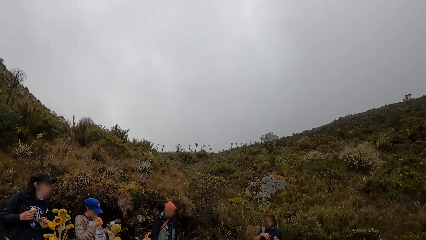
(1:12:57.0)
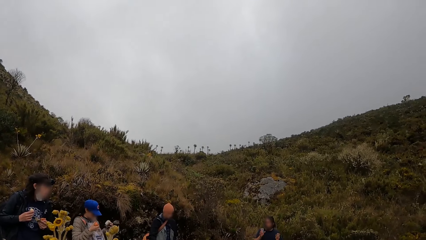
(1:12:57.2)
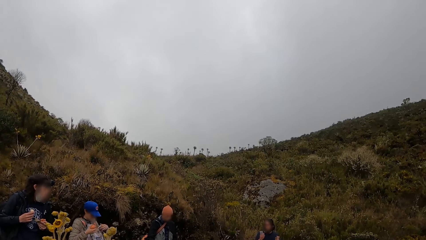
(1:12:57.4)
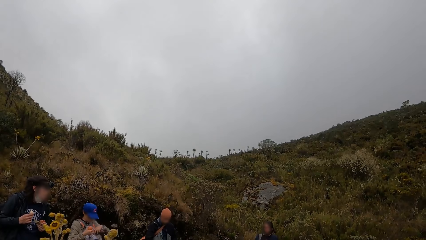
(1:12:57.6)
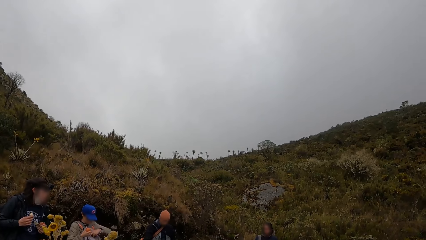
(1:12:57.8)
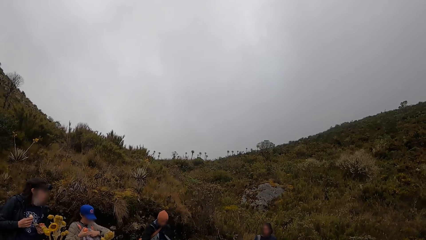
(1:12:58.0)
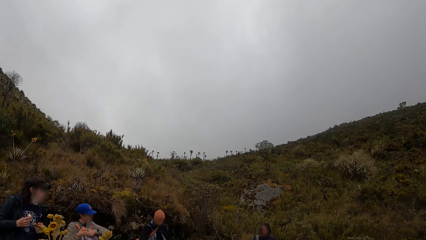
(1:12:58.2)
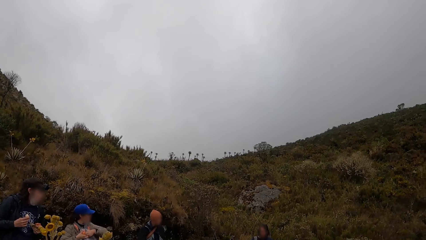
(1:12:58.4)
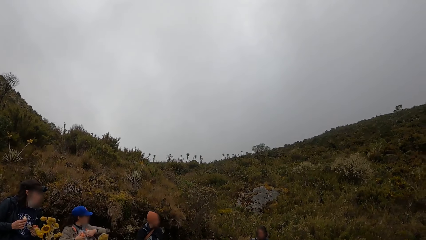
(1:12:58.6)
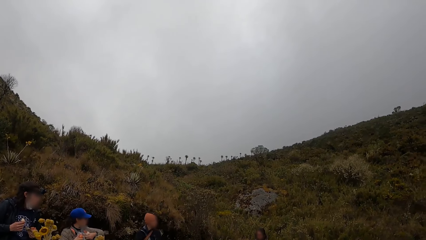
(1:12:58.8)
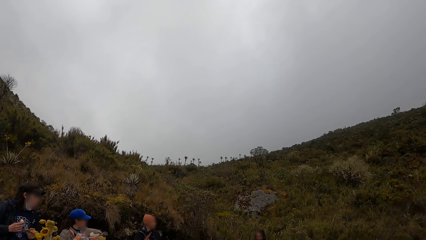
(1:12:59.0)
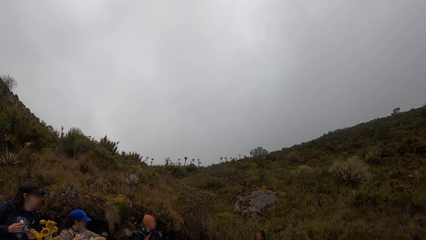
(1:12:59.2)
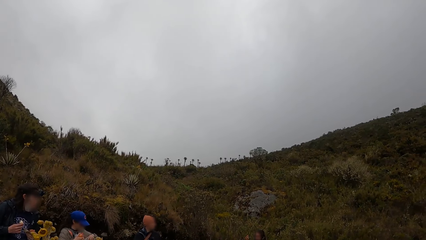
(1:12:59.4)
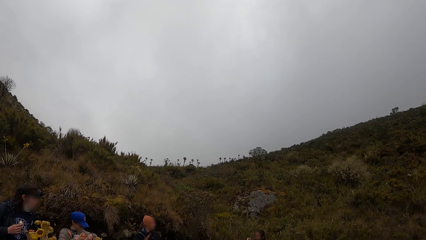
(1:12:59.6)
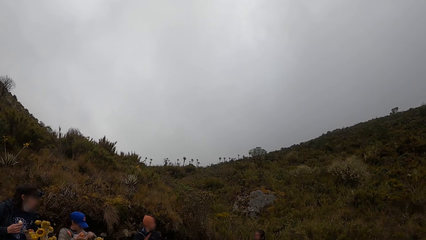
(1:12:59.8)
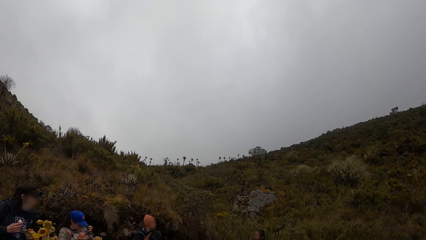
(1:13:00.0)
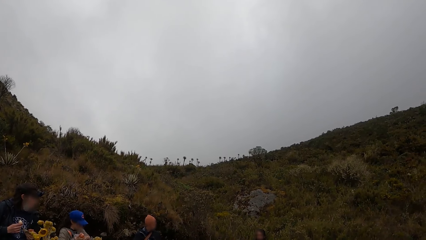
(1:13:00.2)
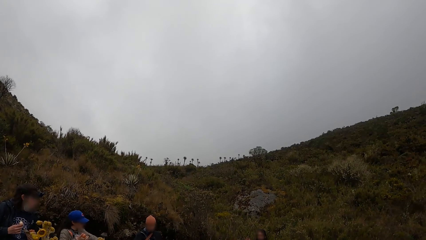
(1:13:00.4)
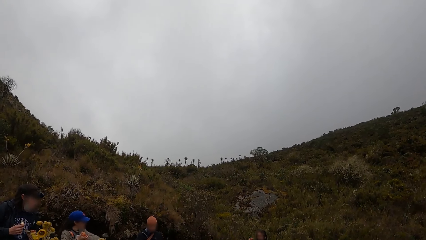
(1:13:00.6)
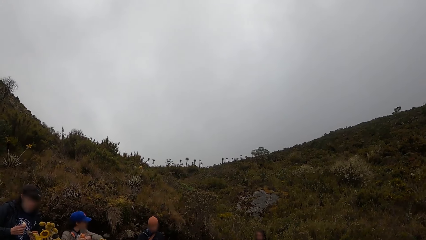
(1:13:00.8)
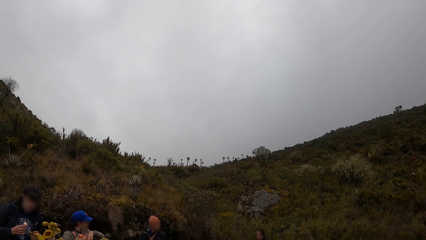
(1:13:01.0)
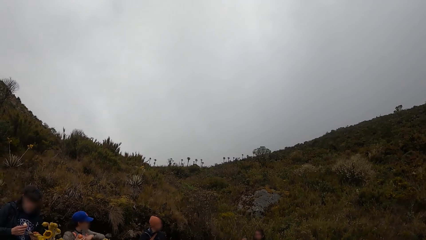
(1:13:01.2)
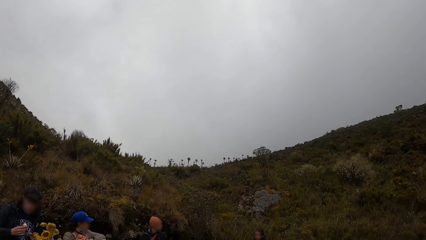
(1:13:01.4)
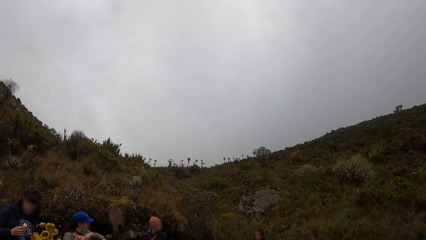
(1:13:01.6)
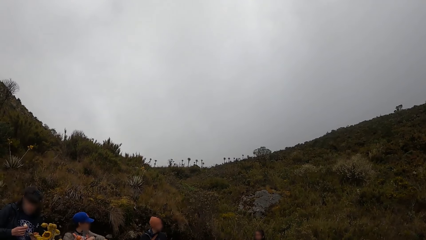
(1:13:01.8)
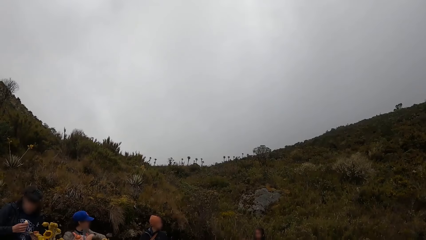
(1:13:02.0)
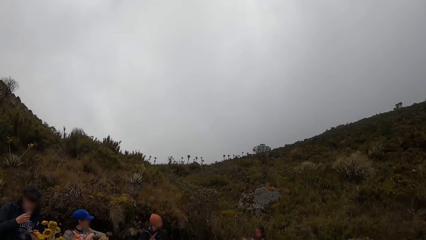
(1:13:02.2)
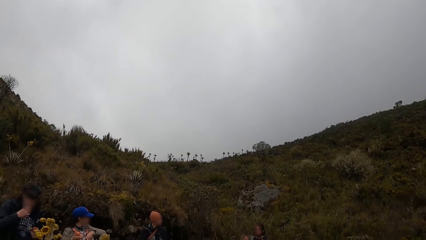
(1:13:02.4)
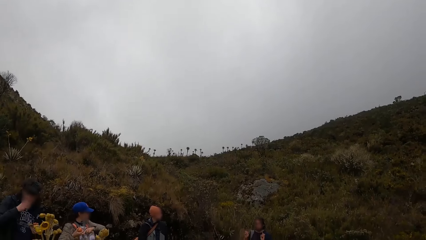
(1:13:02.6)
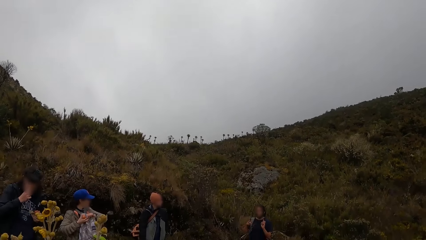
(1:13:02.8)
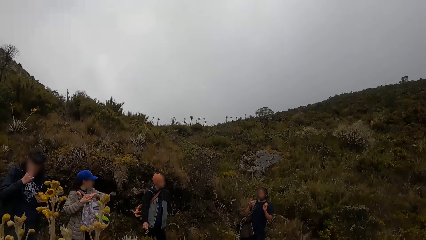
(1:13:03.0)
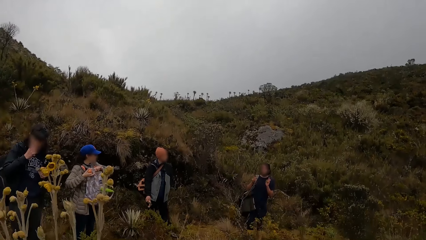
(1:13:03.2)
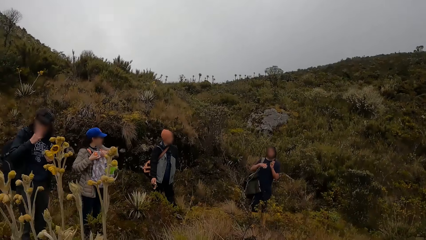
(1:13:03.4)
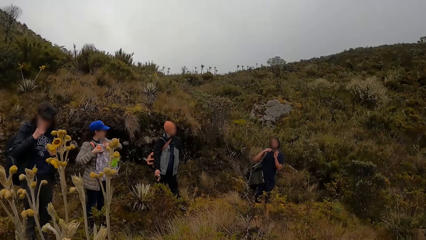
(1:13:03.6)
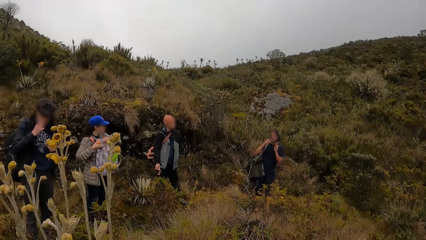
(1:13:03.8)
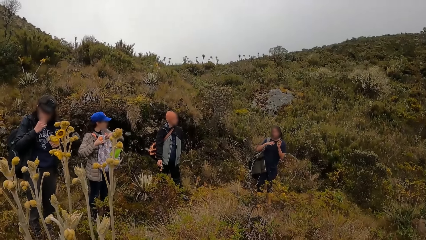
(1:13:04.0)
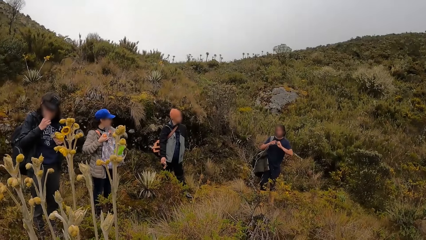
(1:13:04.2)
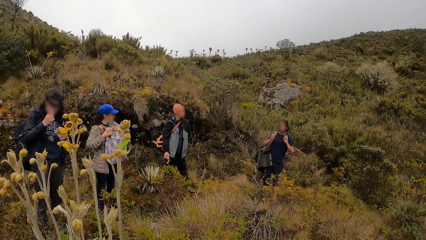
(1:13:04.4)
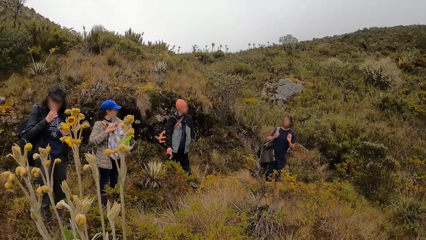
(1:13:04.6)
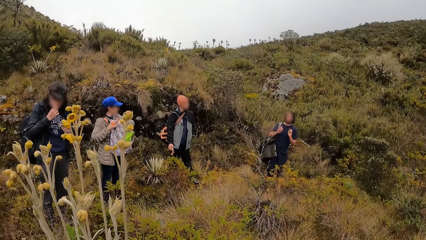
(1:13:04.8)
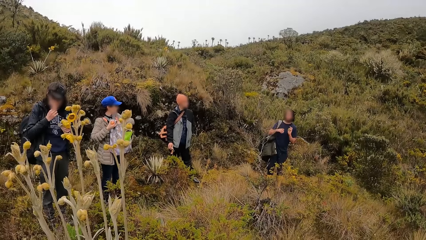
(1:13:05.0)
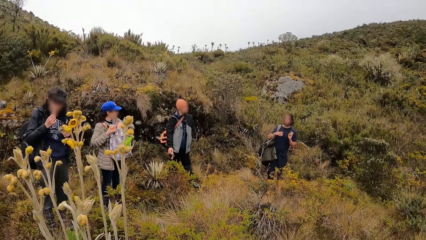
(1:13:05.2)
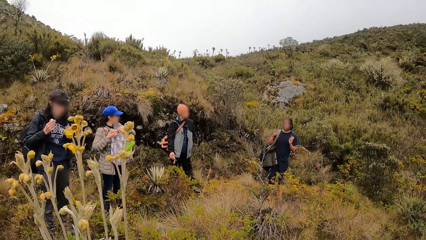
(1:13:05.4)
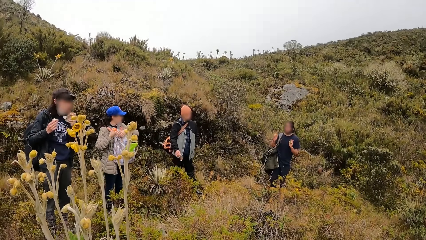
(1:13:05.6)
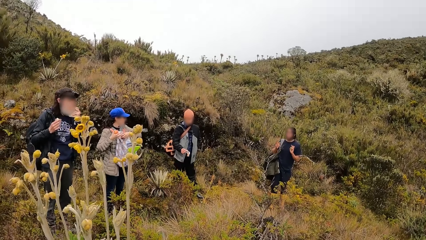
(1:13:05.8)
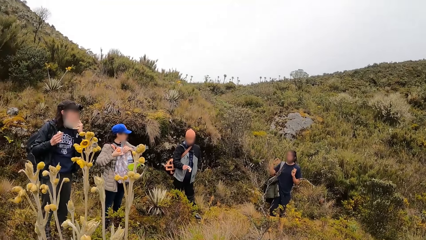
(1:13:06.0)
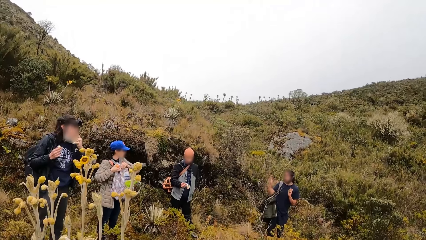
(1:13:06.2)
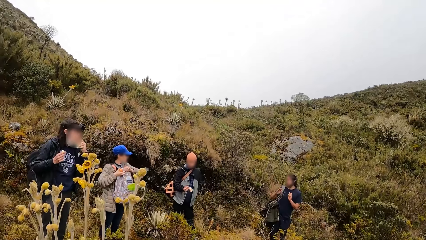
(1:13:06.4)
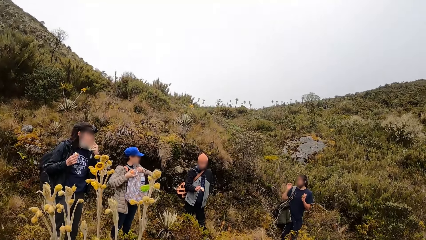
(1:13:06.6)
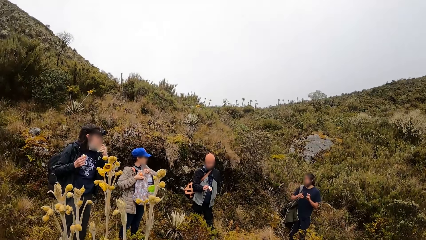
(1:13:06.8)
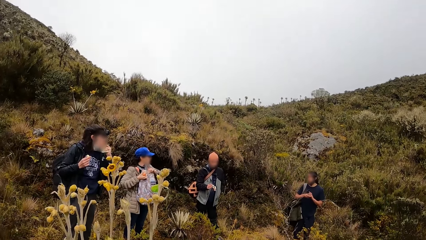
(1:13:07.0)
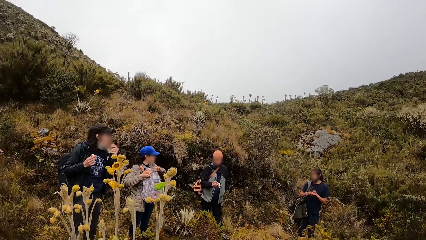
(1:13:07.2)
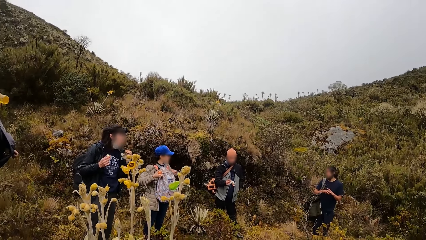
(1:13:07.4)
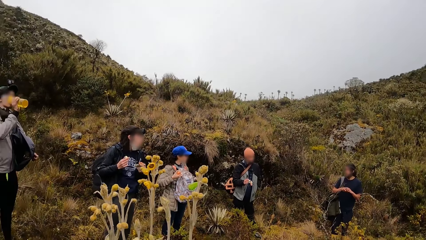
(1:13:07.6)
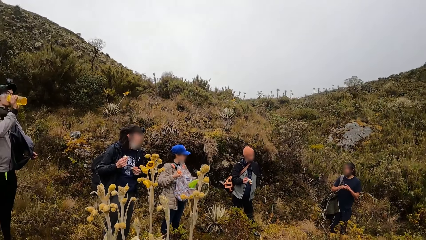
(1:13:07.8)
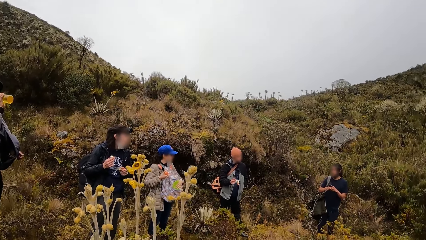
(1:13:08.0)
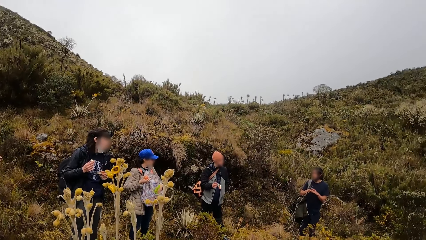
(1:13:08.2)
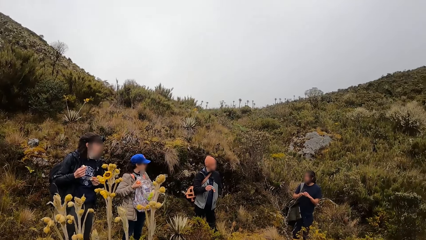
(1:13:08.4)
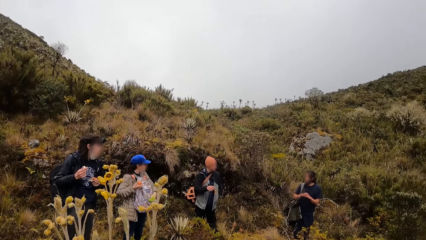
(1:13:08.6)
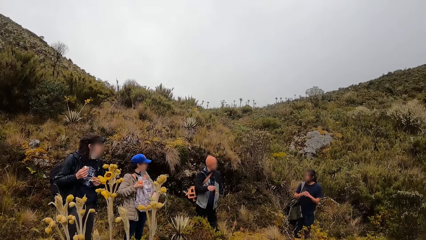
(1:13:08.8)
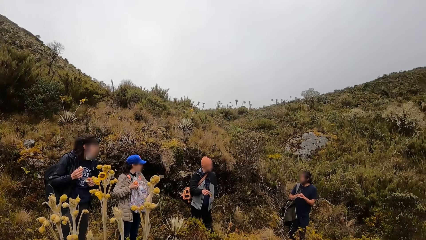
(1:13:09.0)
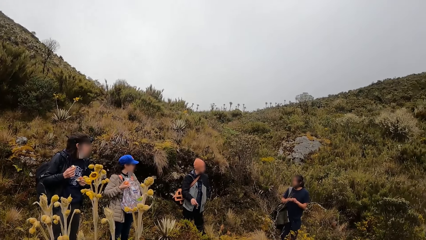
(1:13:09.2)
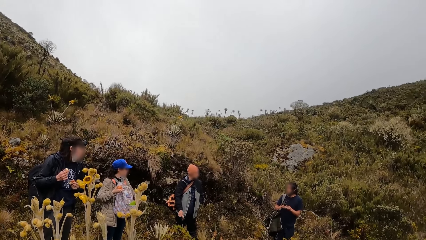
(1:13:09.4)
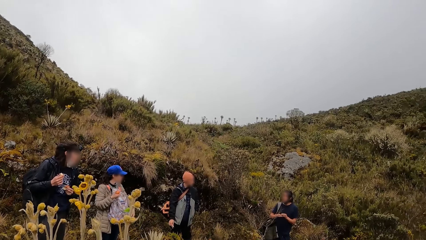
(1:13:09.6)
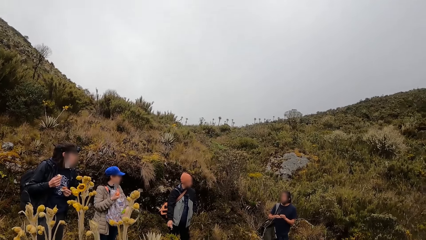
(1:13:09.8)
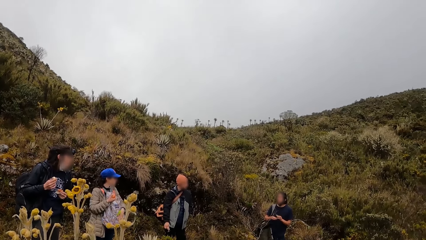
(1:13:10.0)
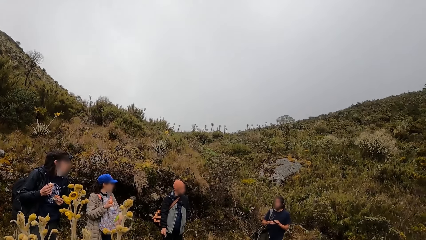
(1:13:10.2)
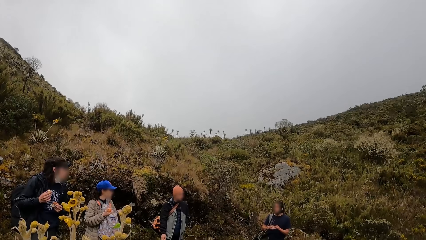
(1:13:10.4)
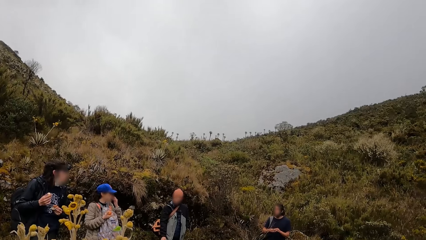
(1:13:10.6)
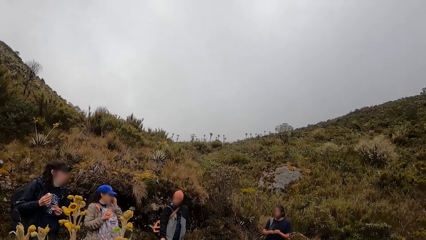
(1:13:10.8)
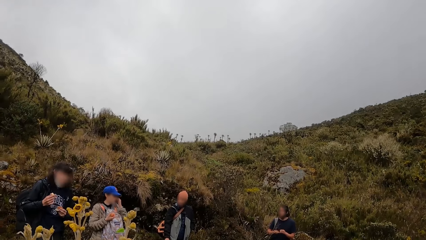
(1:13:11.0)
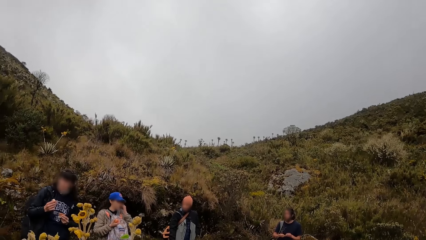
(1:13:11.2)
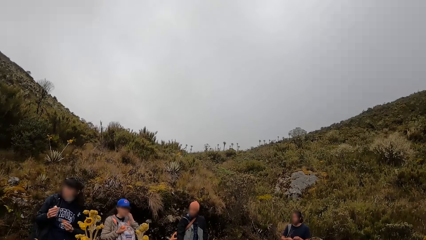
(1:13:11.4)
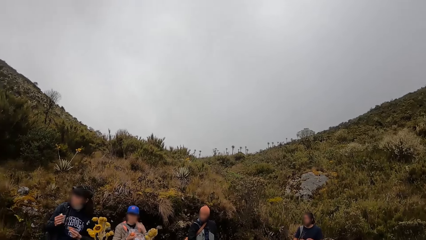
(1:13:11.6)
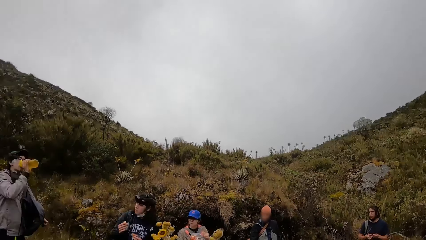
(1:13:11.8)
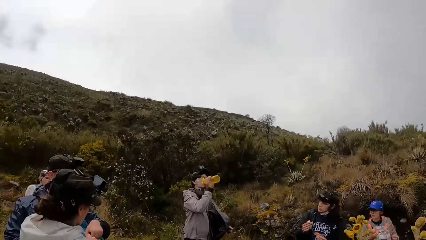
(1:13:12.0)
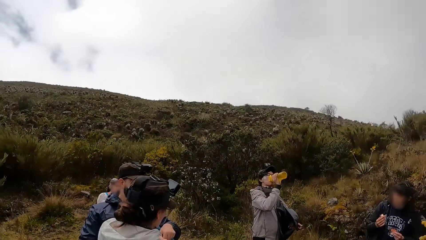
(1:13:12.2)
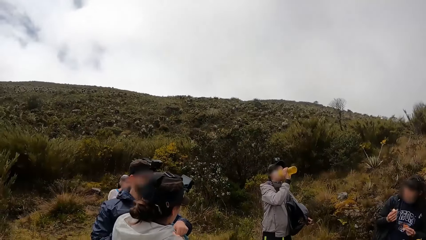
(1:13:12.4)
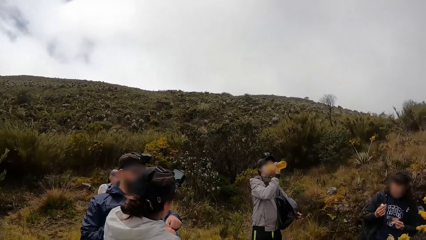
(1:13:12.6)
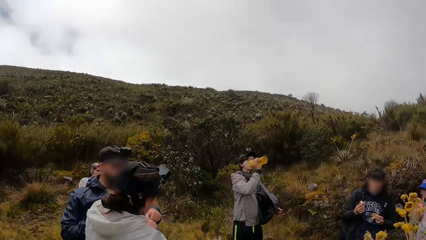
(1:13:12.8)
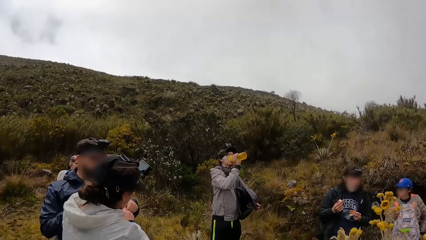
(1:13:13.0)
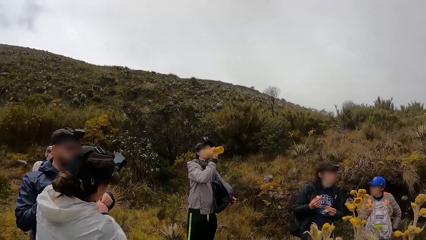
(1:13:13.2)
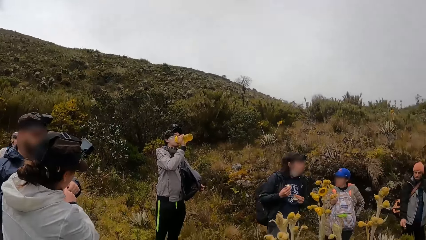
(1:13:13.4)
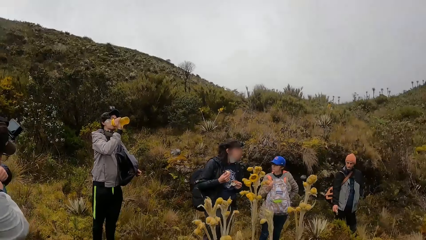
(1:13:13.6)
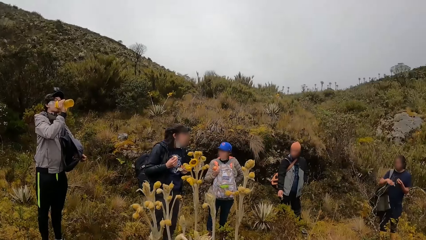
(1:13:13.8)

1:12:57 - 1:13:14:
A lady touches a bag. A person opens a backpack. The person puts something in the backpack. A man drinks a beverage. The lady touches her face. The man drinks water.
